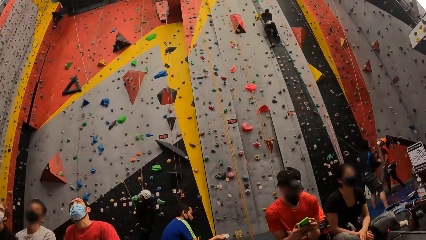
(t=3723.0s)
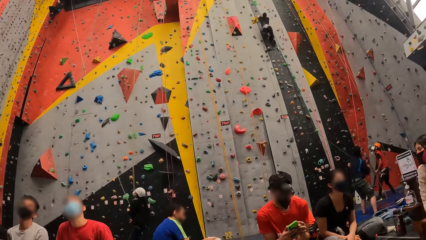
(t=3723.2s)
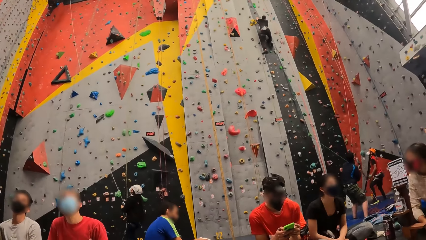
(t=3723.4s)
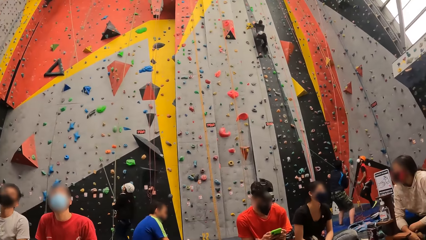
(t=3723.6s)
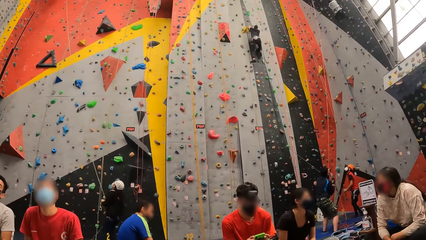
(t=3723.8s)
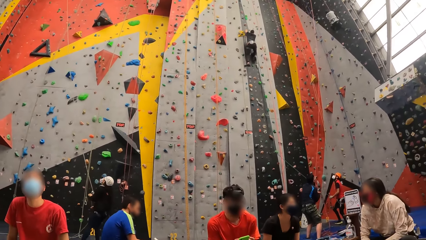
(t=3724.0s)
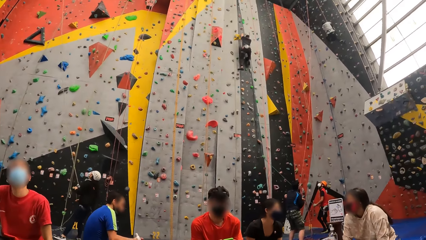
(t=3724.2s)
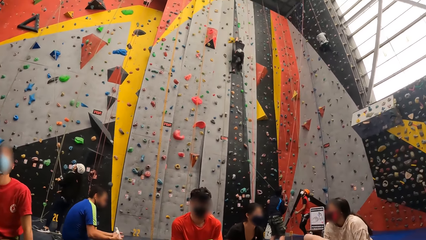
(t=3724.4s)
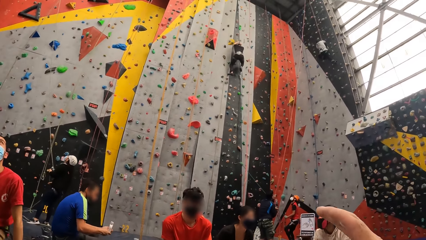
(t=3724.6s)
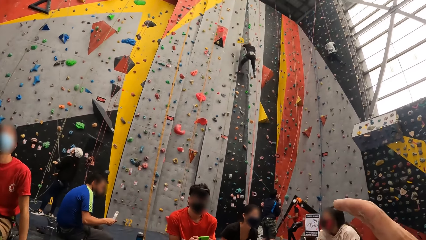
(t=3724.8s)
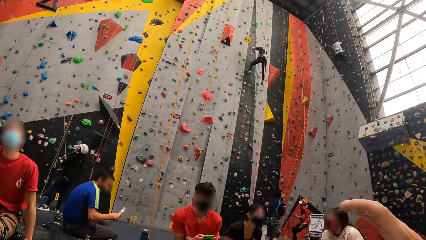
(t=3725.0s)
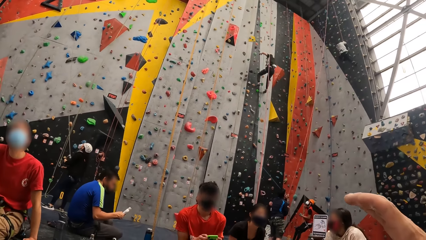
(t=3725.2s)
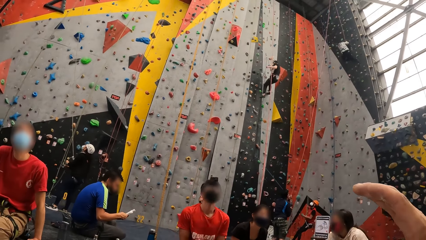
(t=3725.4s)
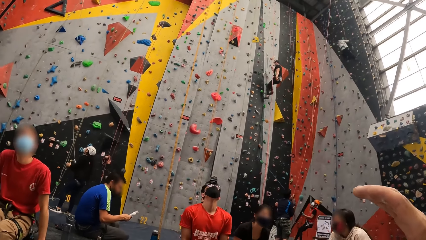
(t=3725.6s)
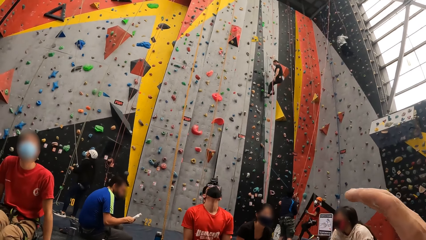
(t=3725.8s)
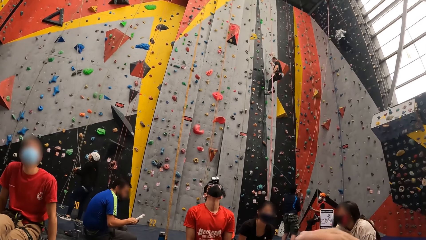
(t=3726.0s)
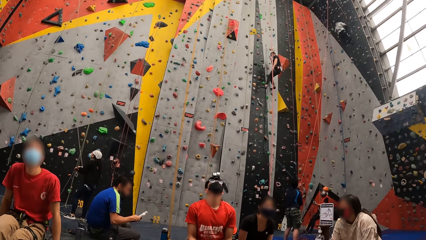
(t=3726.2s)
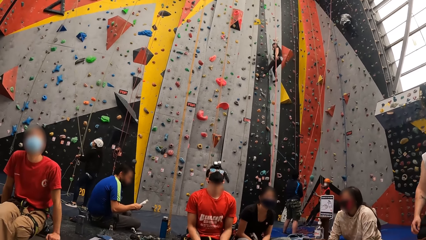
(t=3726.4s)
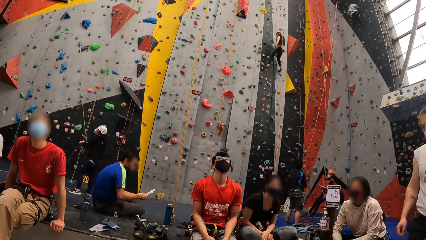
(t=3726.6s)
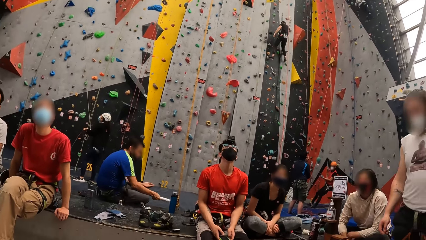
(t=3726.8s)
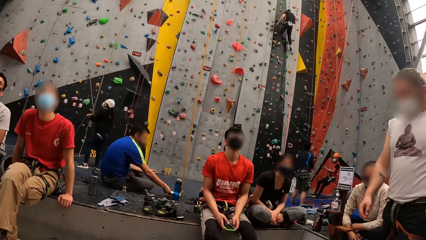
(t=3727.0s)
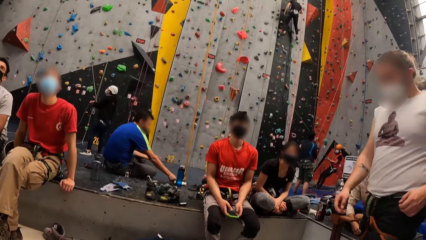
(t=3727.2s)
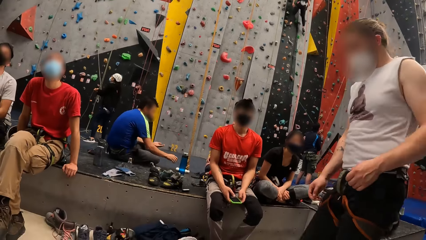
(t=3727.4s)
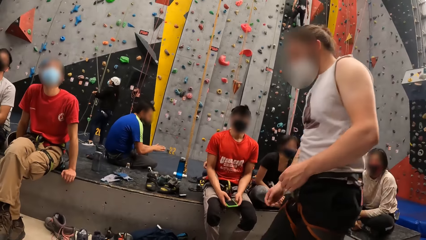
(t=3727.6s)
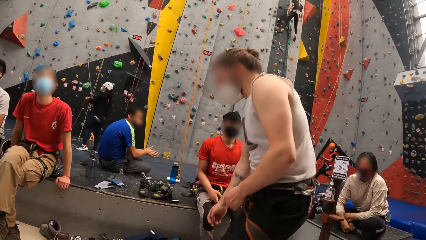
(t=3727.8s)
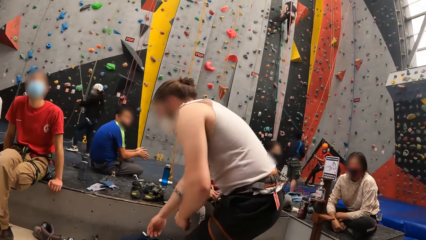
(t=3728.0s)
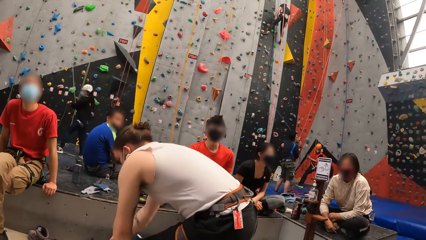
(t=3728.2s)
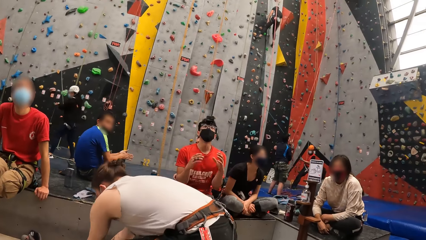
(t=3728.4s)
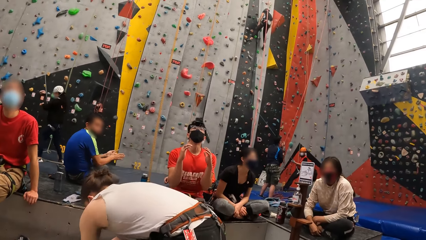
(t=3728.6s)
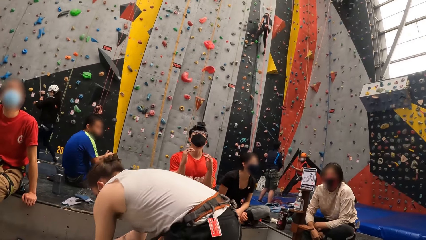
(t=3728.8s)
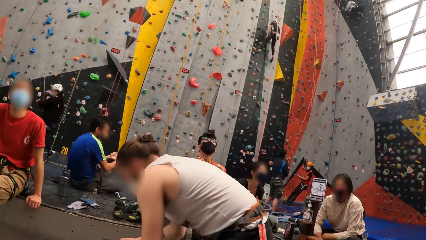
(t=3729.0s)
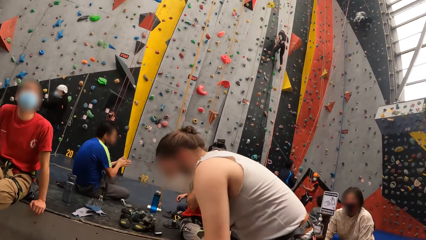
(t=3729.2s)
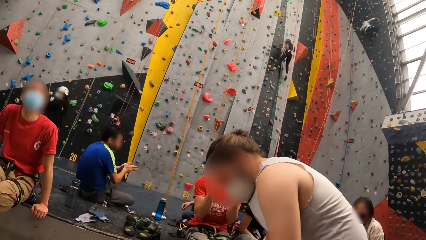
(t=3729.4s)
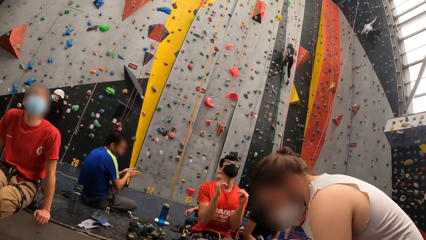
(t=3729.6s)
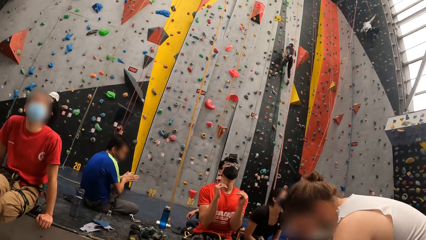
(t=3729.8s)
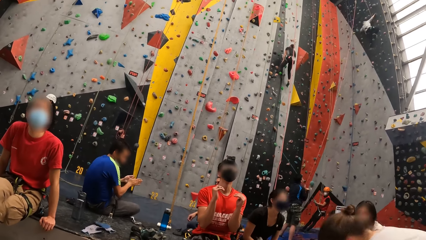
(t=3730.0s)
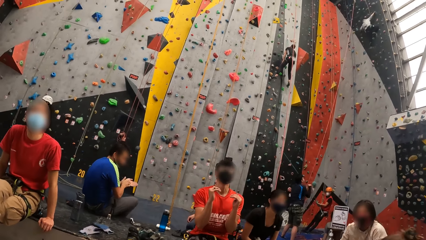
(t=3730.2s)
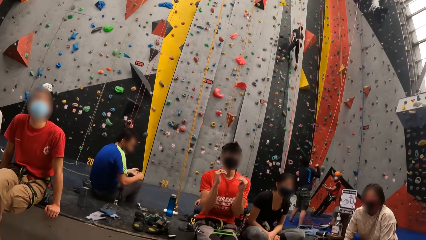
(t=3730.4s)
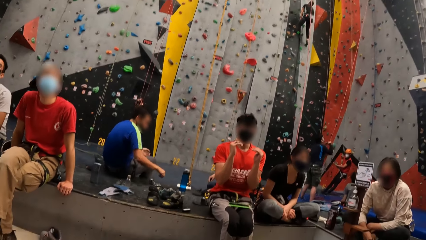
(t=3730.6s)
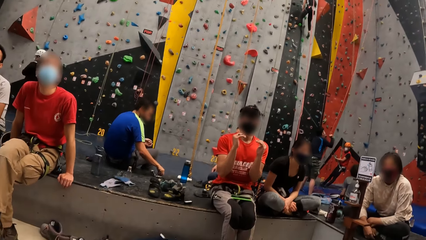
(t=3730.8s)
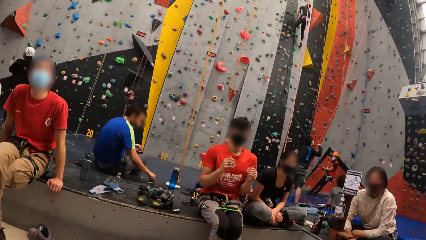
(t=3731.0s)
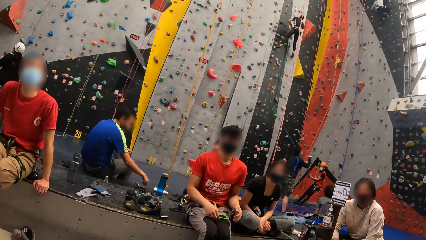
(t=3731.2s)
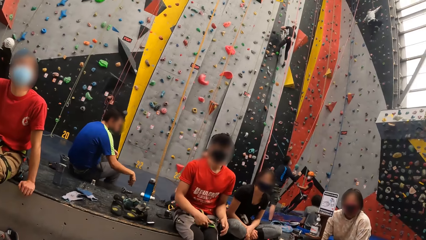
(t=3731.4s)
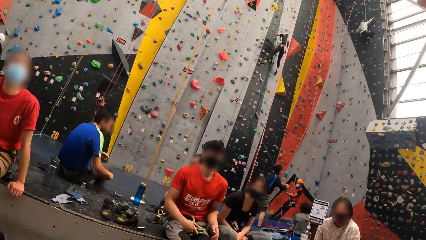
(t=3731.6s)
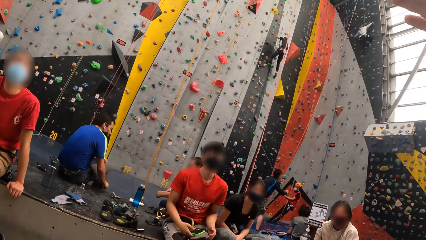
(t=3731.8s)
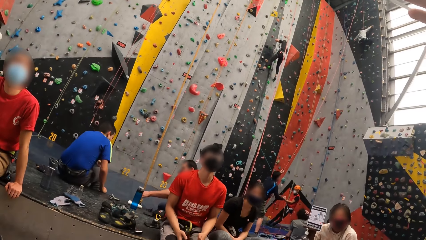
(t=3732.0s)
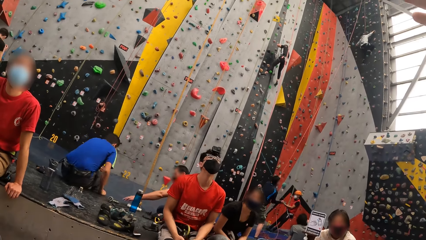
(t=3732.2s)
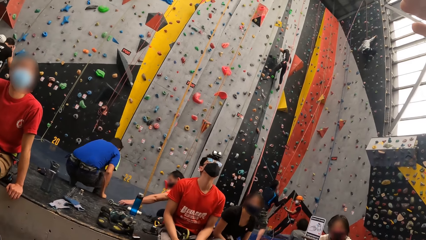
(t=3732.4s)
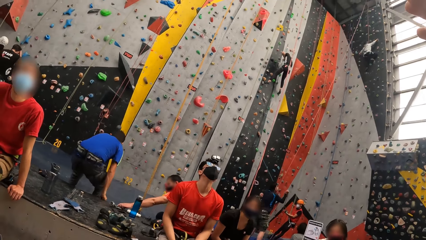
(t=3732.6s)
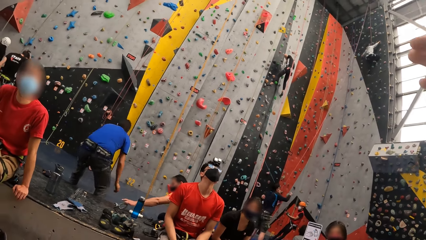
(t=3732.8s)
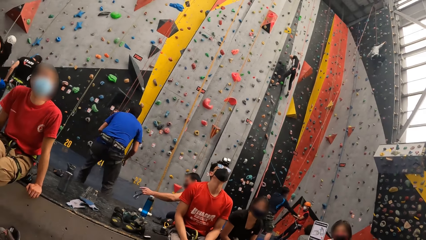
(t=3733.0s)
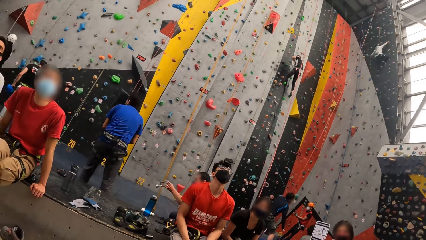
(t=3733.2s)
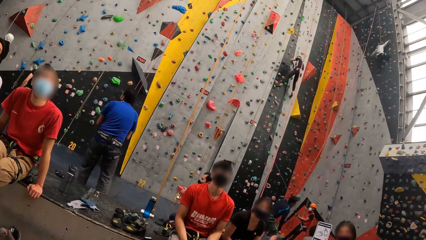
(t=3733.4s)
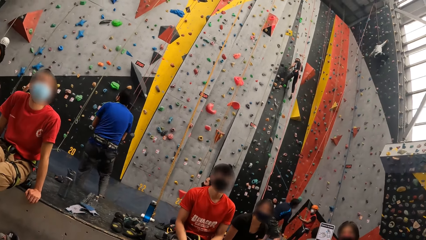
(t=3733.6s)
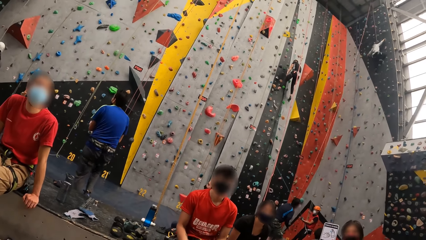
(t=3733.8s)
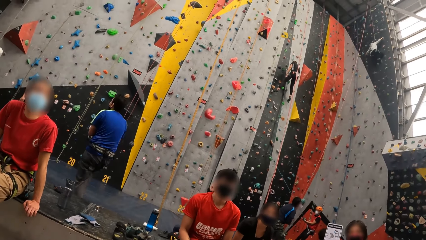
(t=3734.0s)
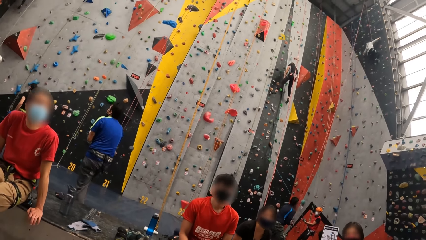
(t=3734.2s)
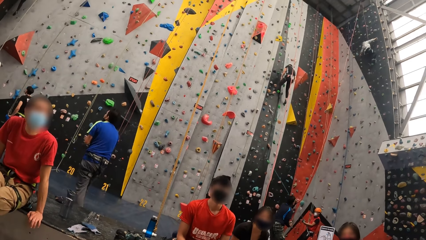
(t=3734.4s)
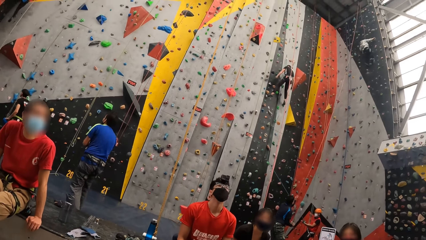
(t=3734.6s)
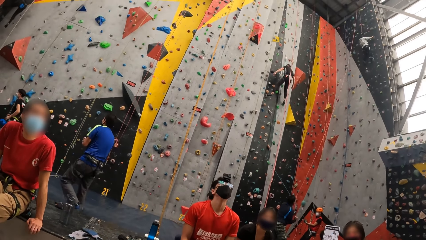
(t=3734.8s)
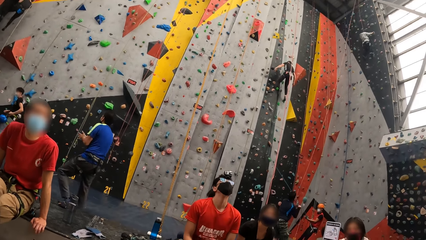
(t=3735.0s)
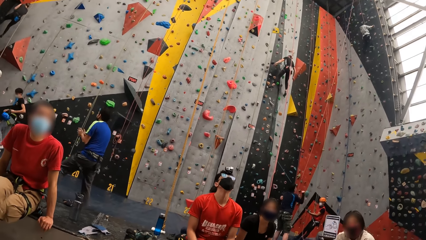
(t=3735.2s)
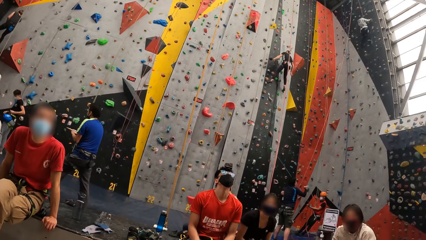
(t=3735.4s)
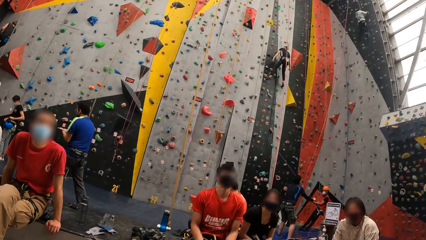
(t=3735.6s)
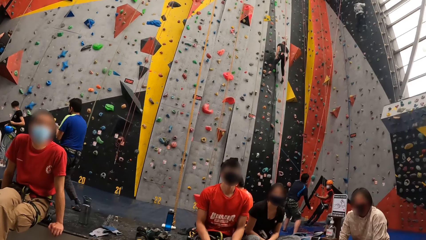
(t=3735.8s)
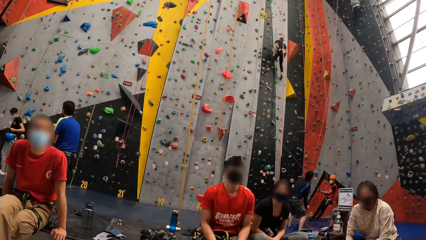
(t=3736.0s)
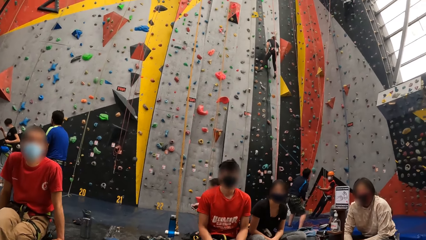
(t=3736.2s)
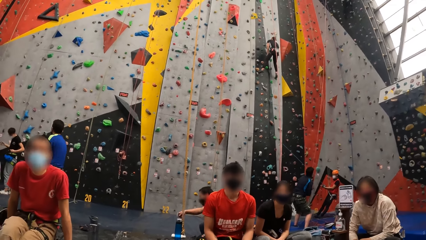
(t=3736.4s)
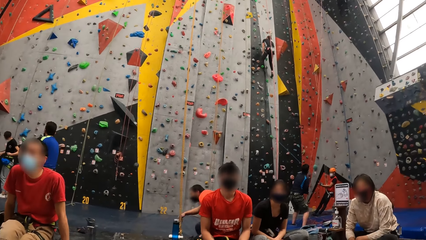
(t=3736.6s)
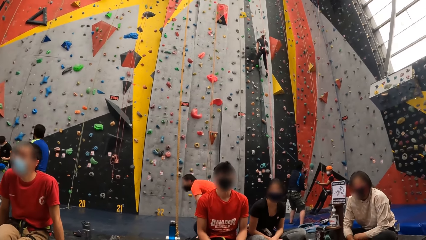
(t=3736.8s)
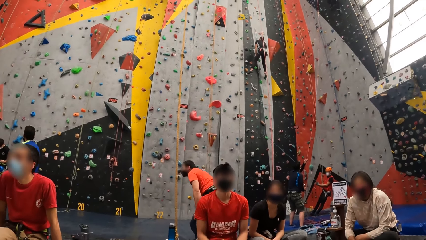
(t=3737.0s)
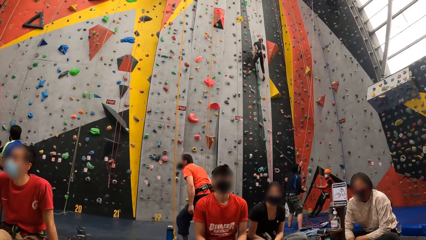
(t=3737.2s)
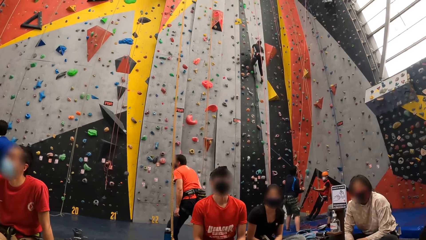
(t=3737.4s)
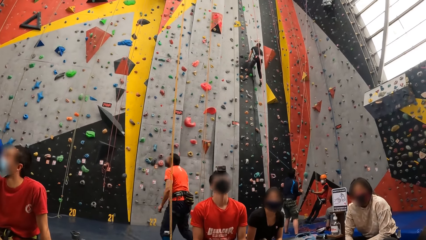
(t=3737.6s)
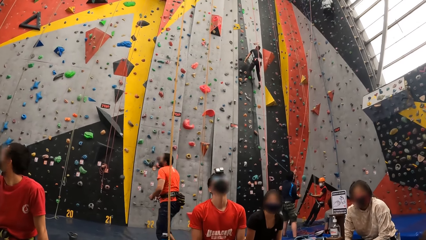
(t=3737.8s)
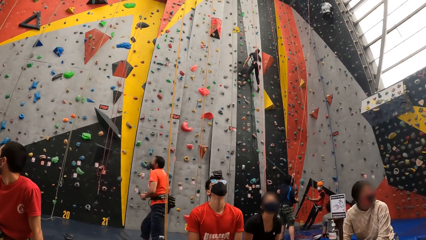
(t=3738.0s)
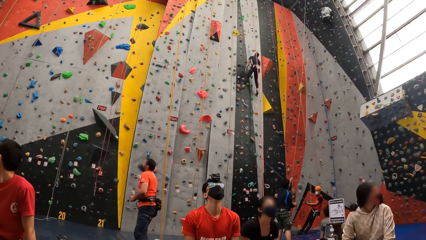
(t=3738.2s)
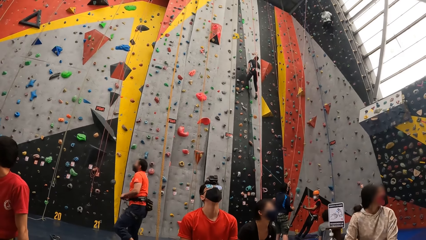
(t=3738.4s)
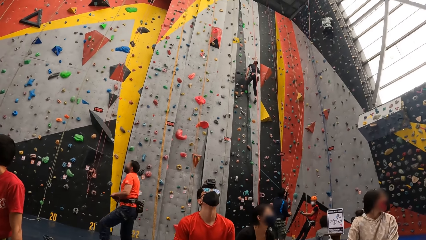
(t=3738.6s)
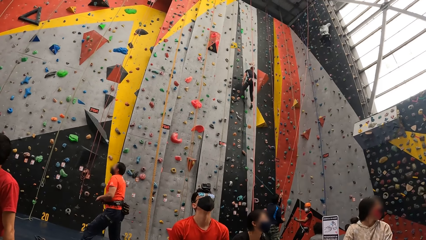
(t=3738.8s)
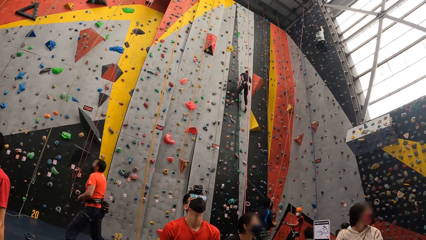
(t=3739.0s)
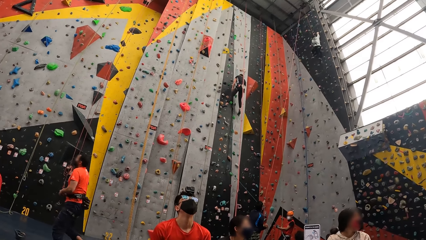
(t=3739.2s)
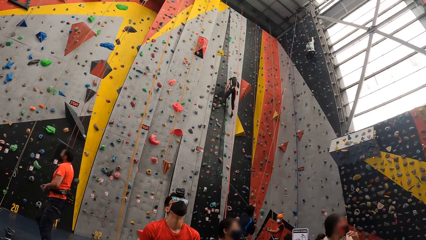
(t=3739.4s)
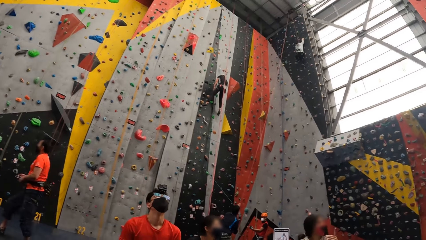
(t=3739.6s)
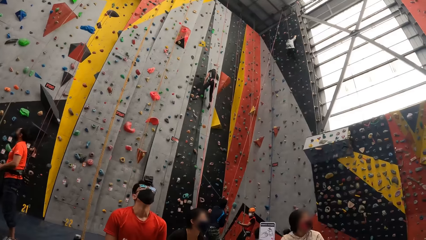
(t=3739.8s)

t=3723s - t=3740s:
The camera wearer moves a hand. A man picks up something from the floor.
